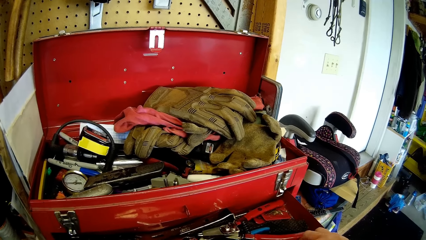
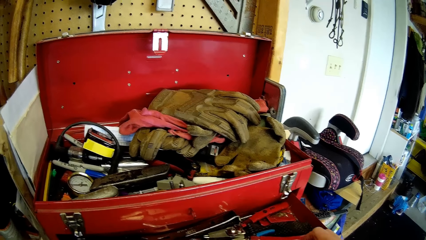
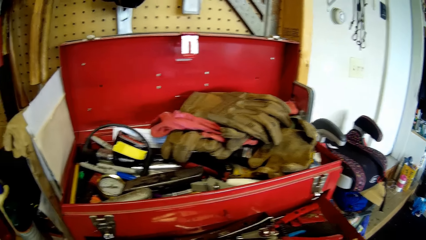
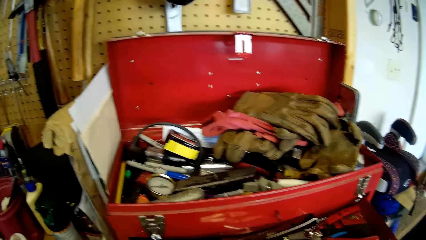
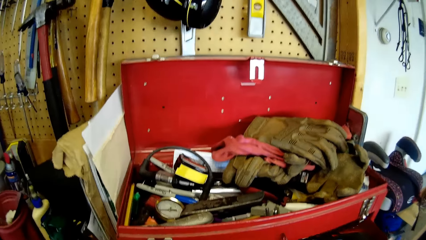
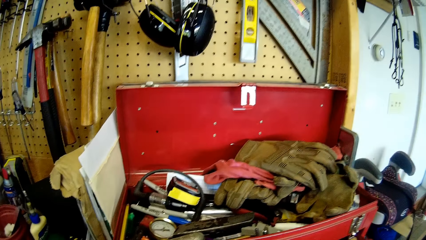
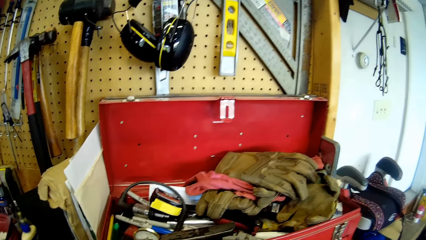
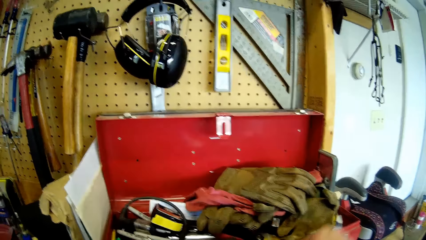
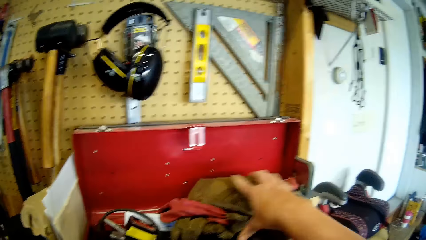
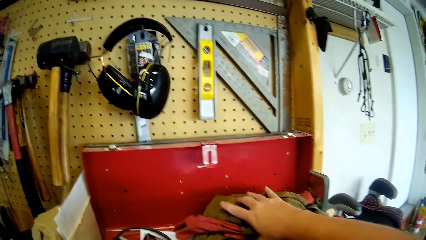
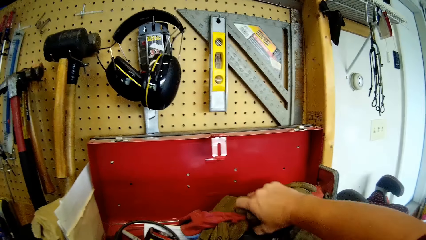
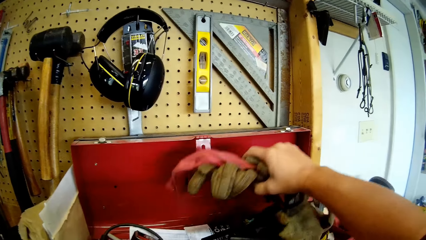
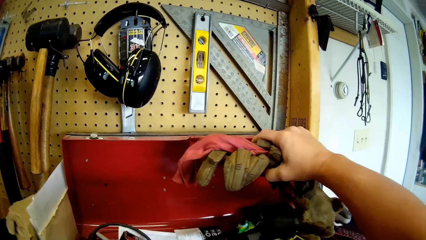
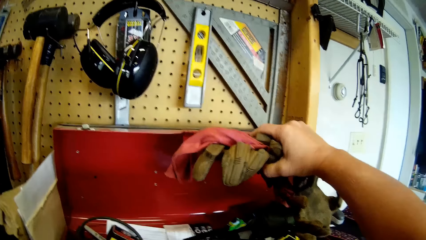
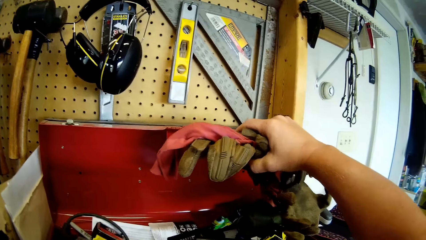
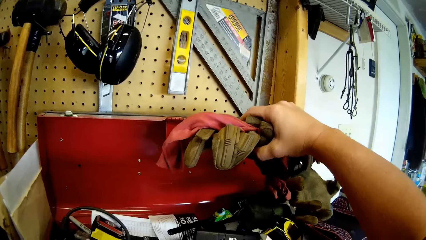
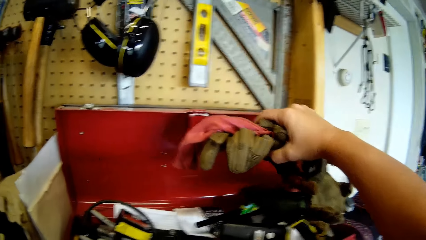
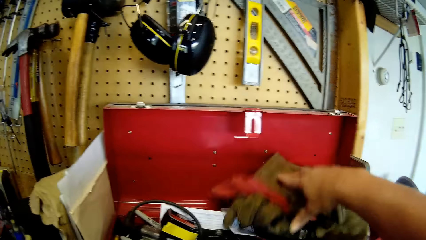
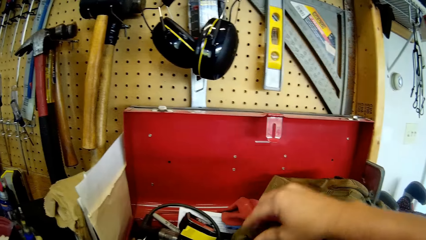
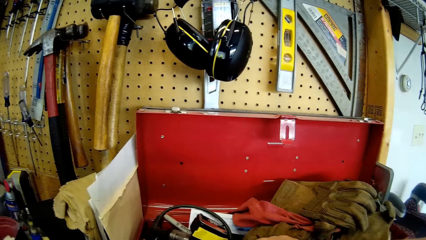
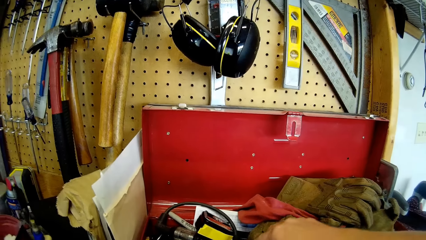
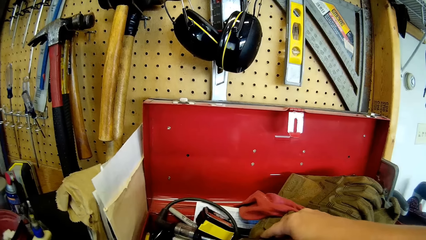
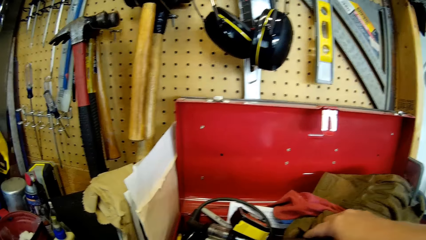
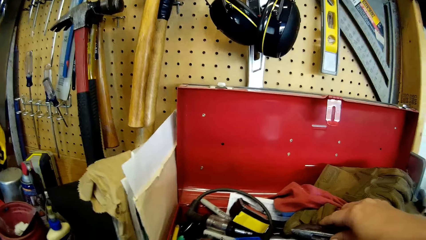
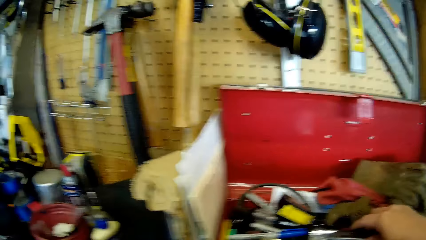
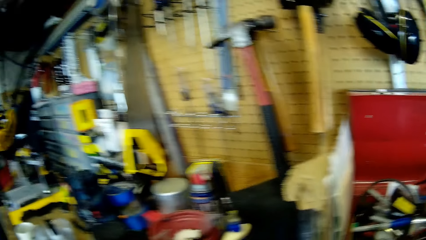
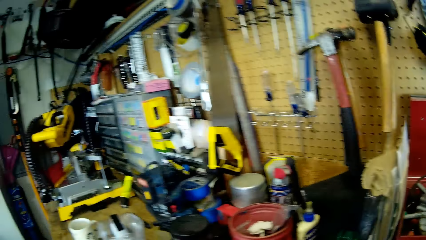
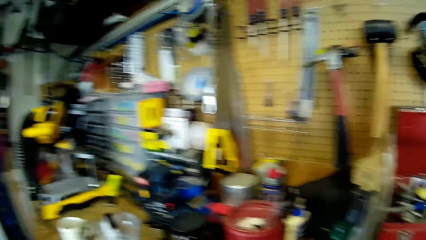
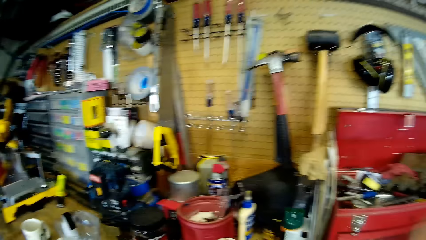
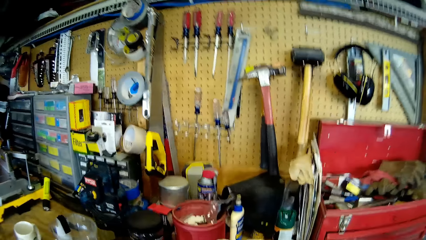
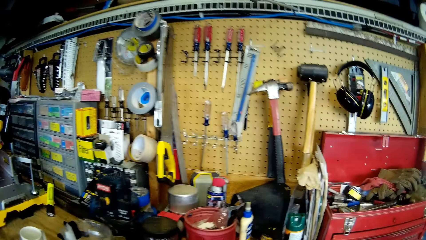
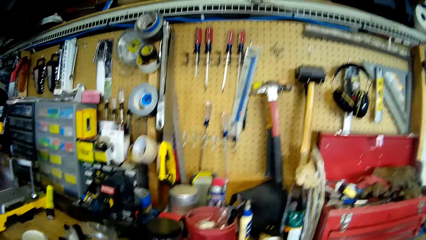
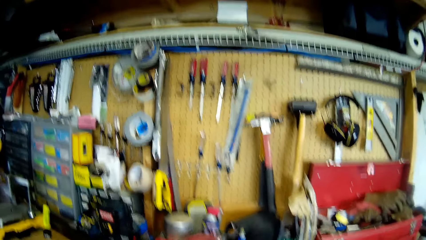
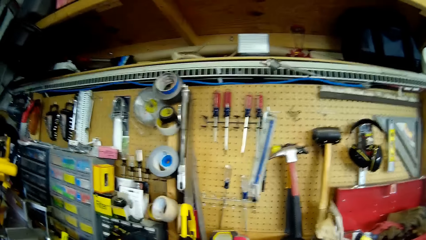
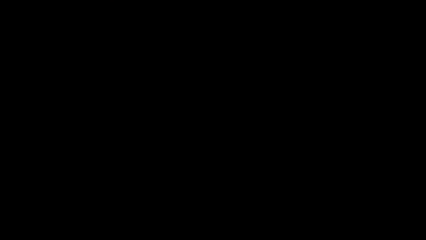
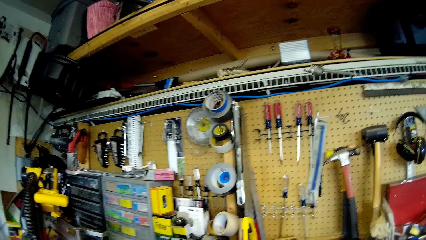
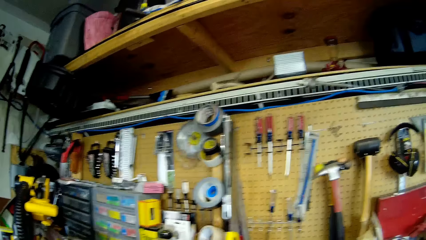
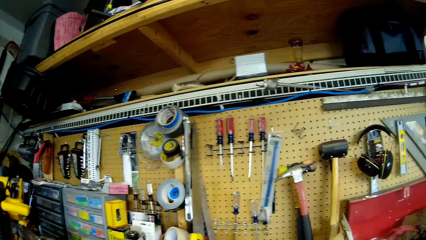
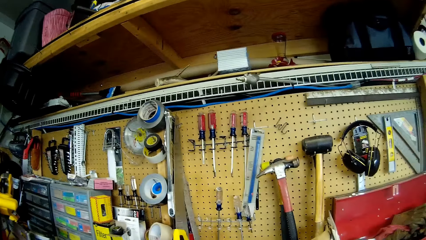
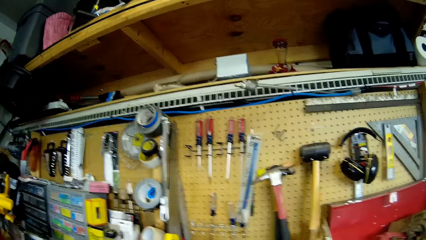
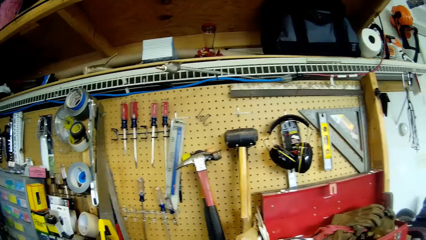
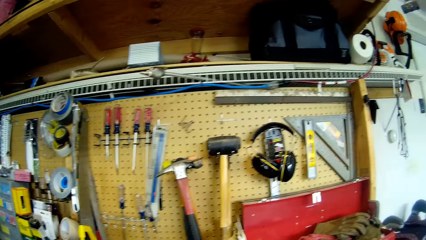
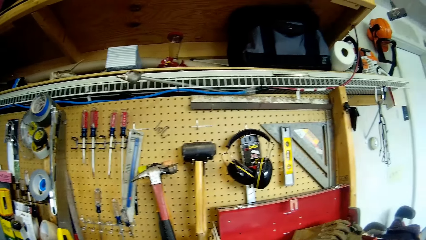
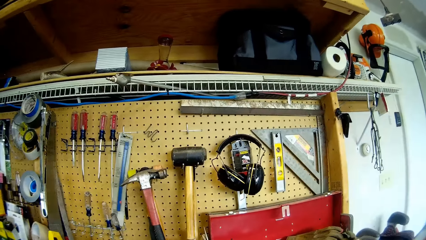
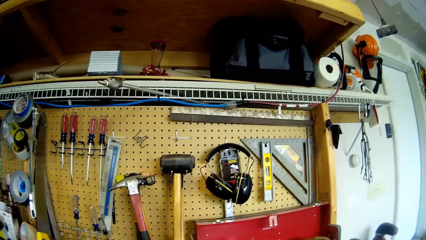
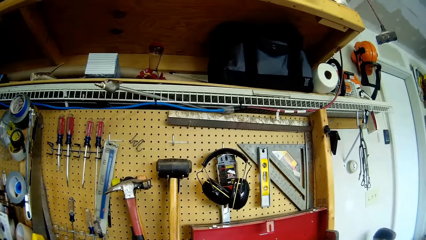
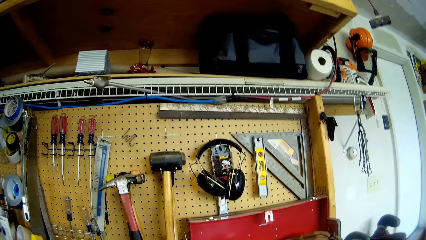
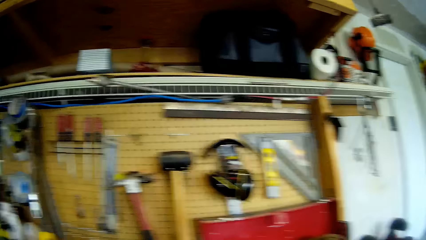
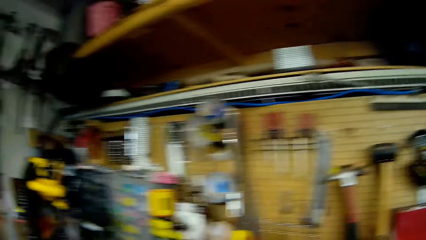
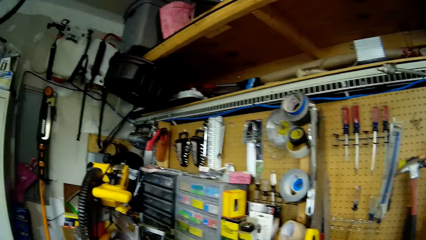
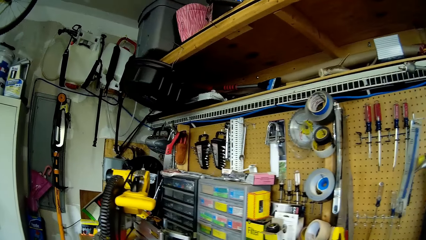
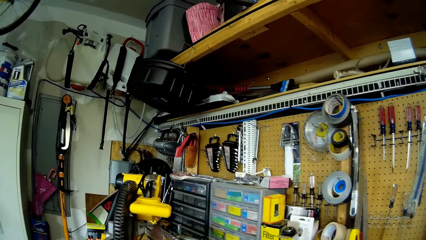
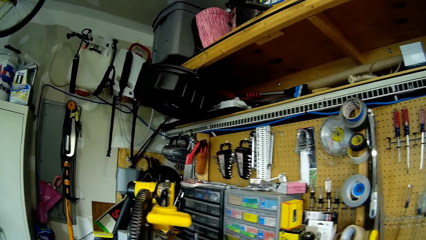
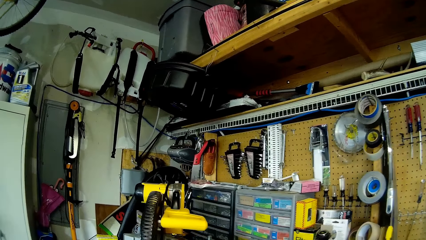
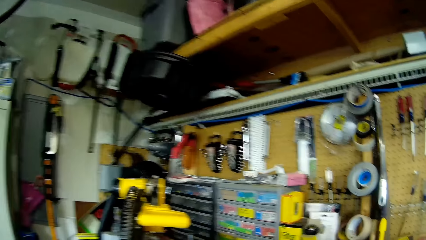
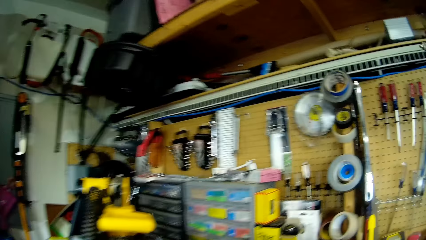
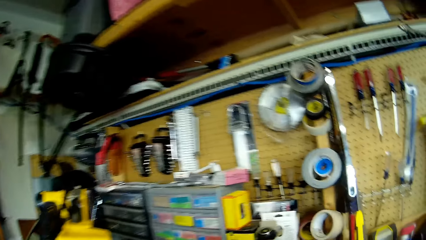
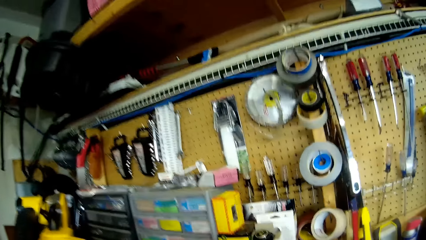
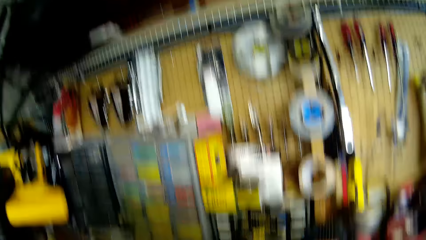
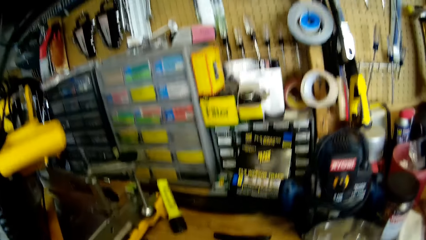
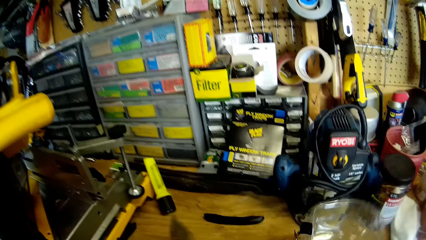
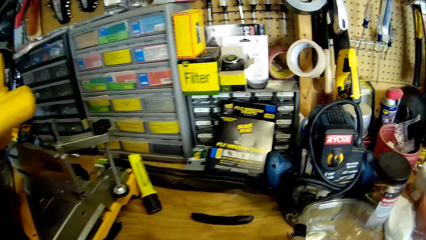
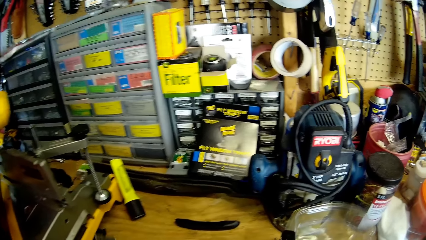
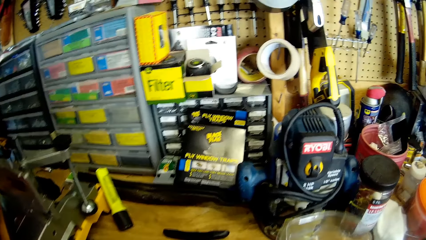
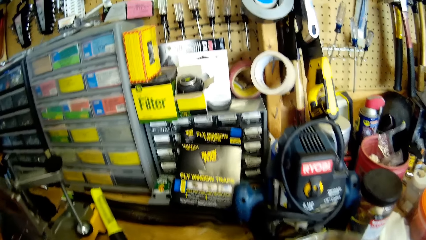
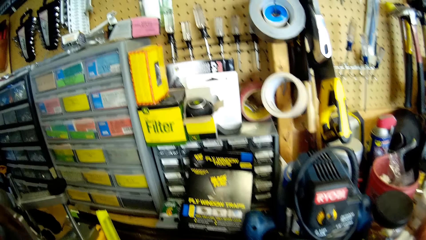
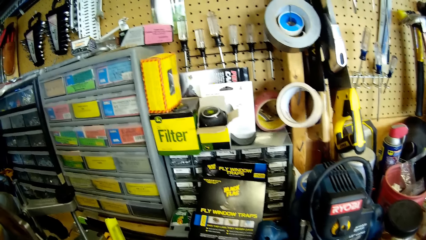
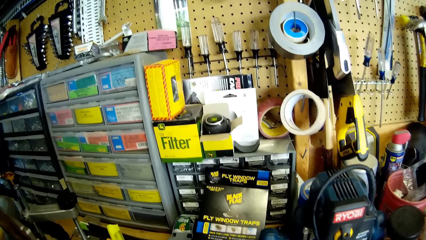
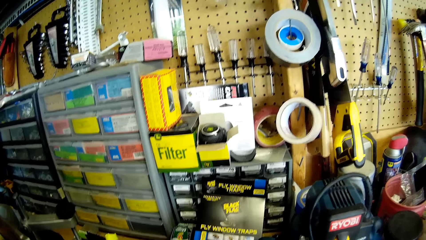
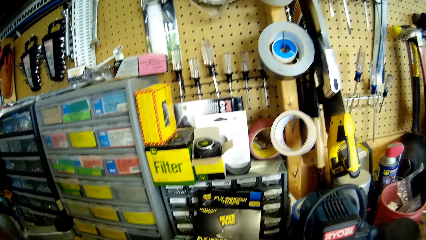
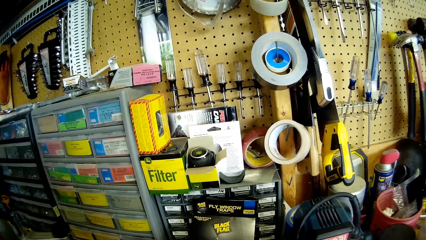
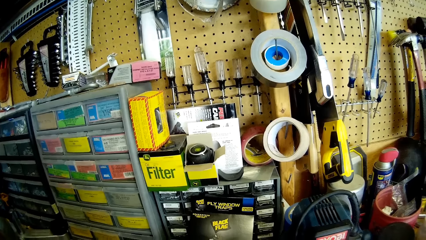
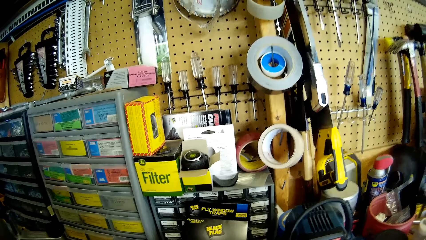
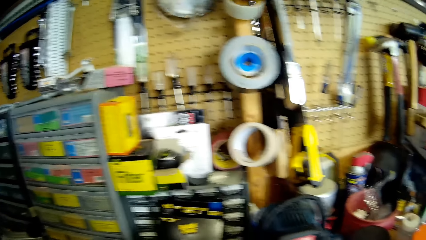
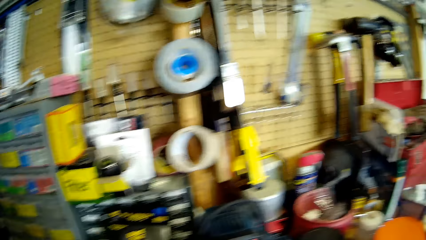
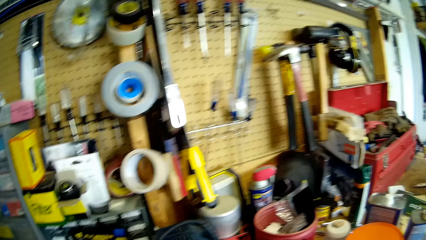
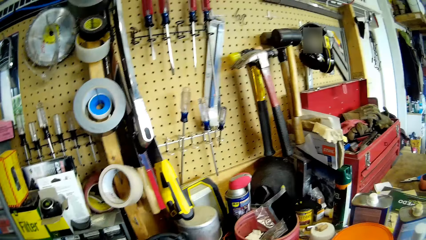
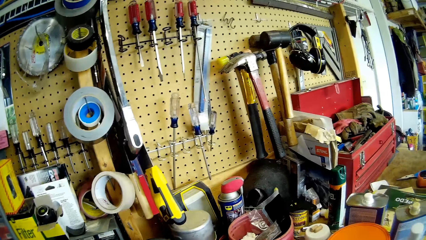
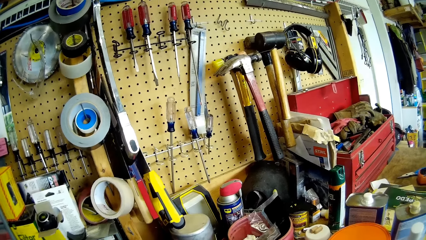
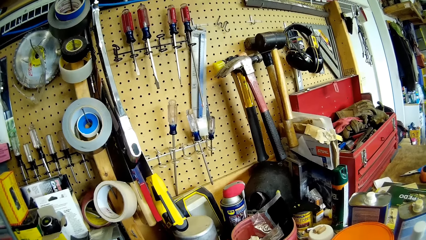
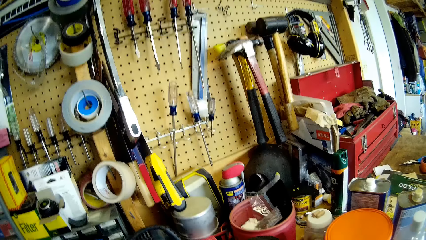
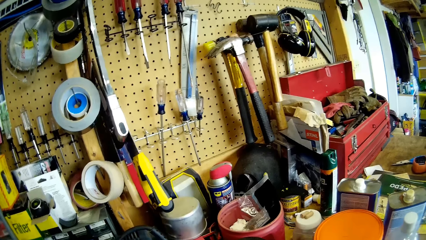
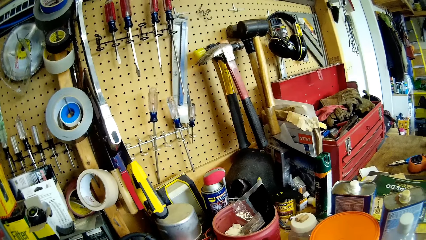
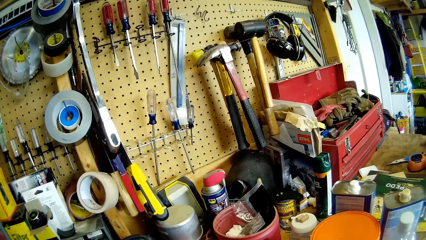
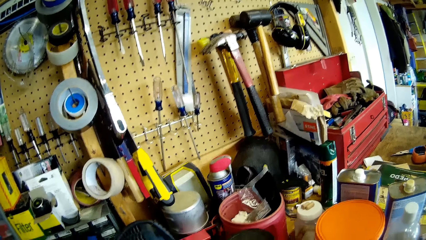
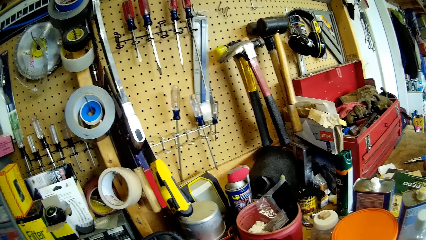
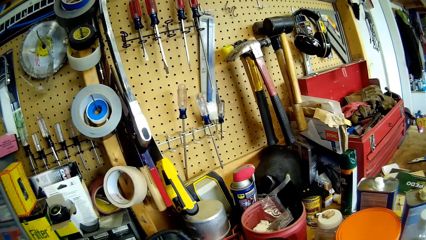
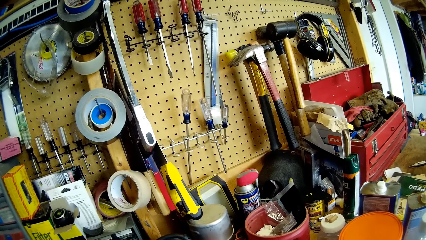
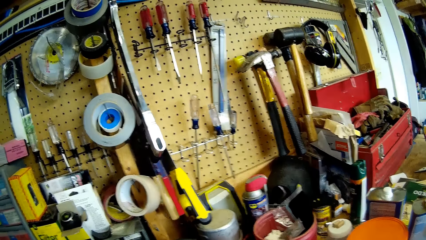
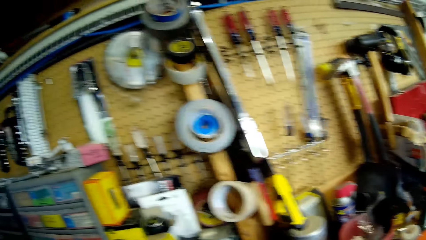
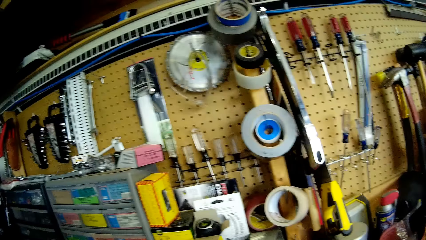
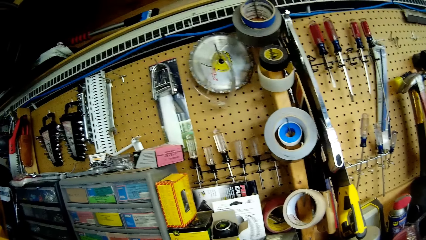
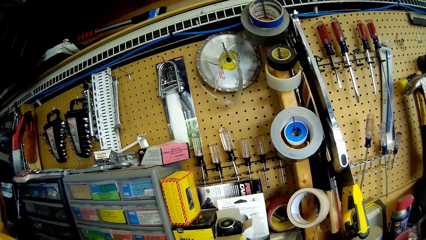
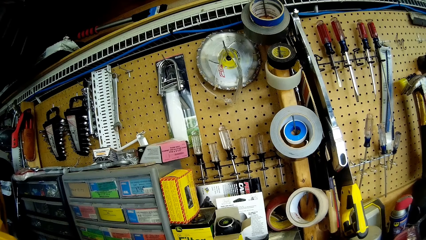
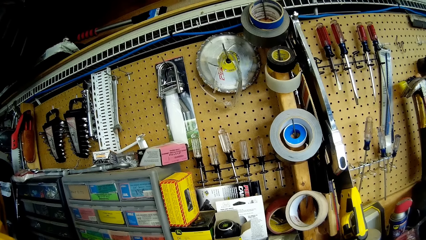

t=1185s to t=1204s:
The camera wearer drops the sander in a tool box. They lift the gloves. They look into the tool box. They place the gloves in the tool box. They touch the tool box. They look around the wall.
